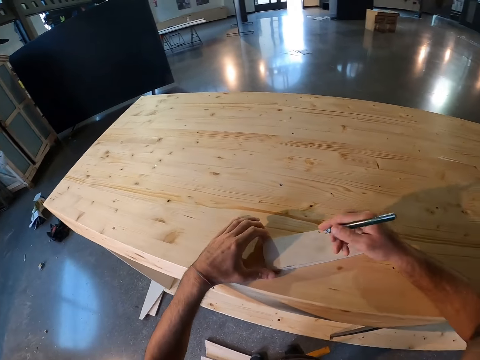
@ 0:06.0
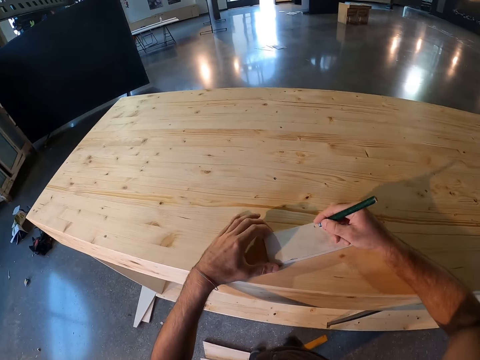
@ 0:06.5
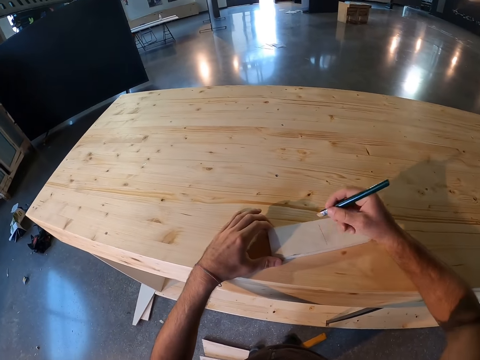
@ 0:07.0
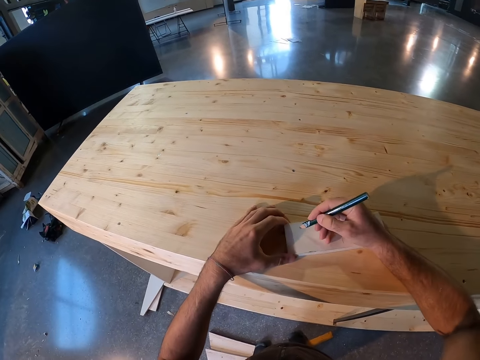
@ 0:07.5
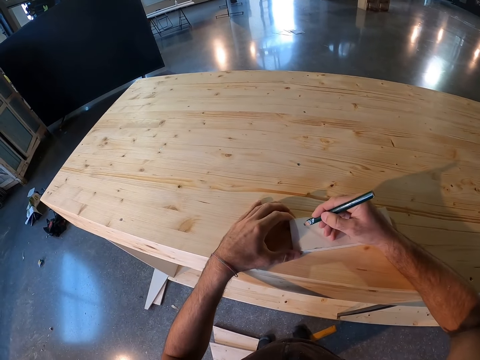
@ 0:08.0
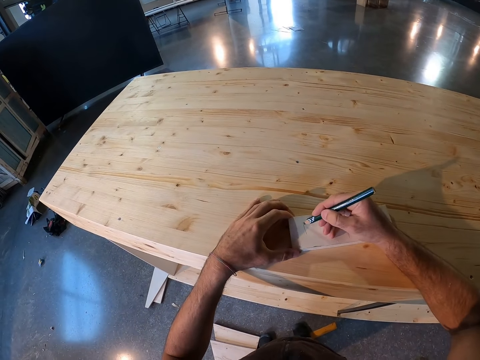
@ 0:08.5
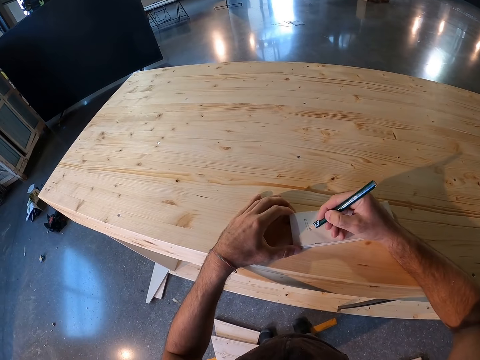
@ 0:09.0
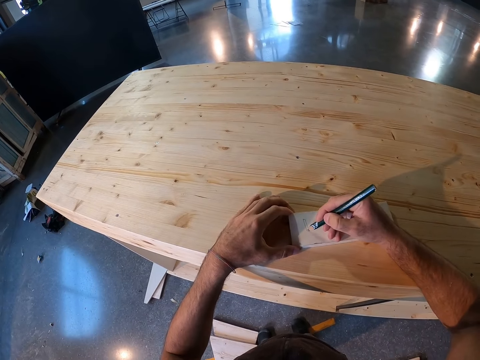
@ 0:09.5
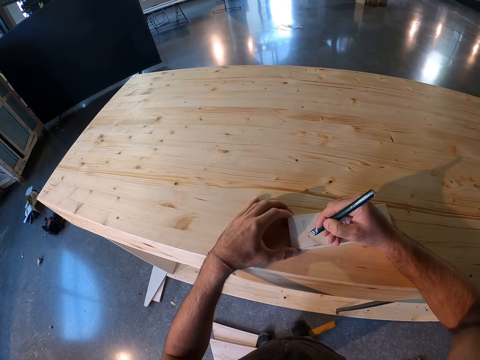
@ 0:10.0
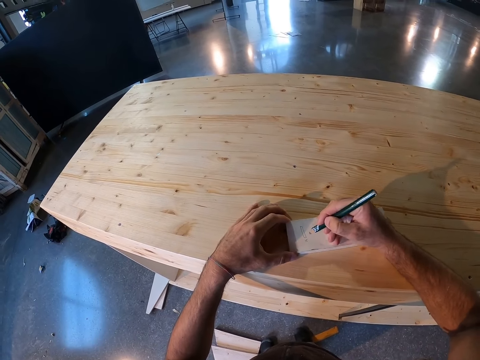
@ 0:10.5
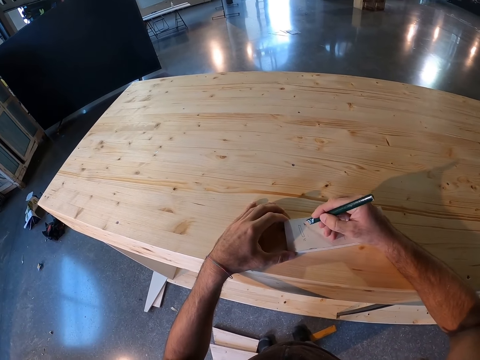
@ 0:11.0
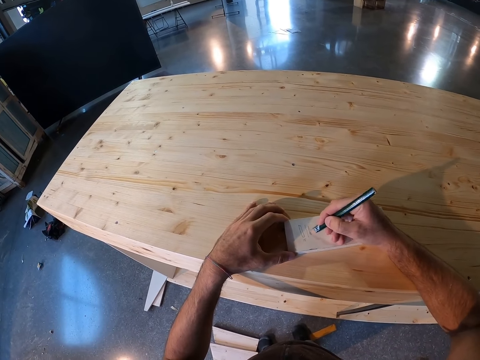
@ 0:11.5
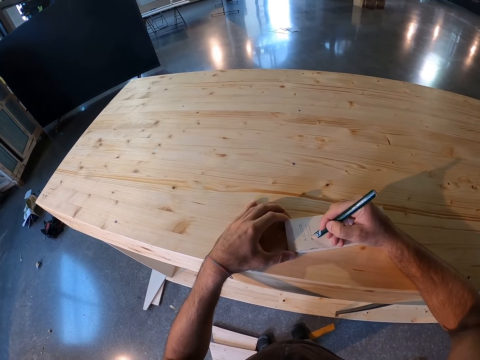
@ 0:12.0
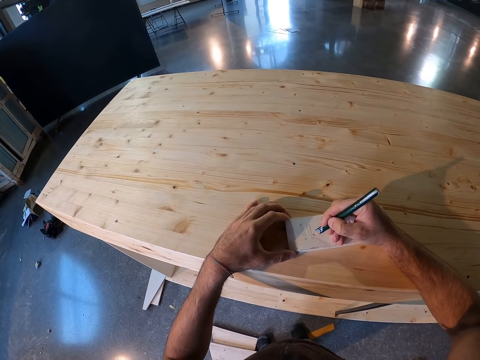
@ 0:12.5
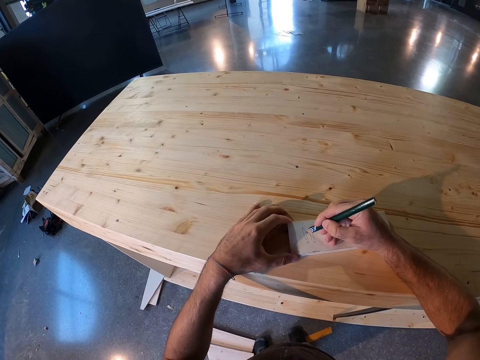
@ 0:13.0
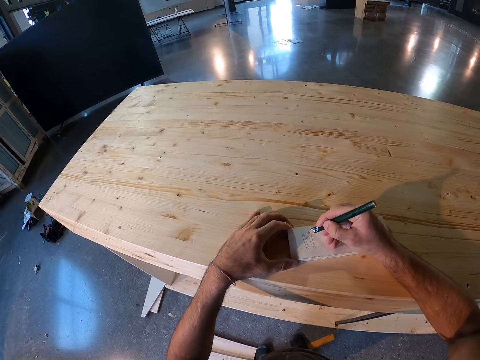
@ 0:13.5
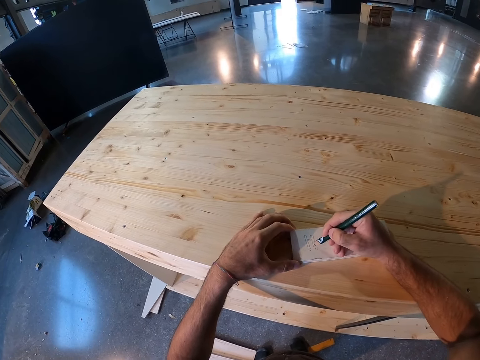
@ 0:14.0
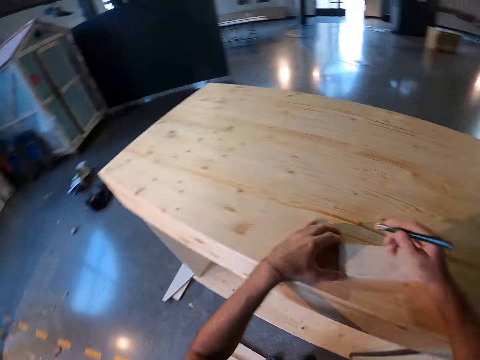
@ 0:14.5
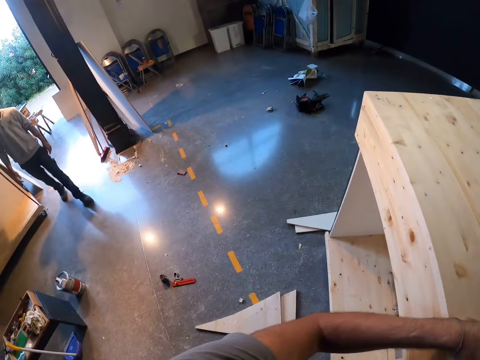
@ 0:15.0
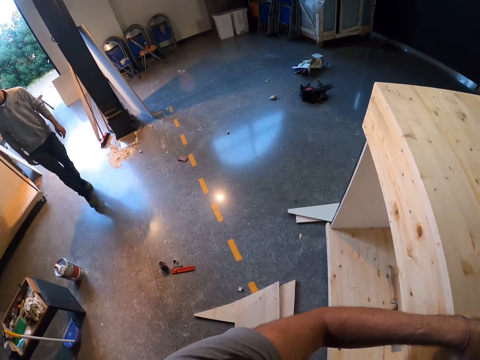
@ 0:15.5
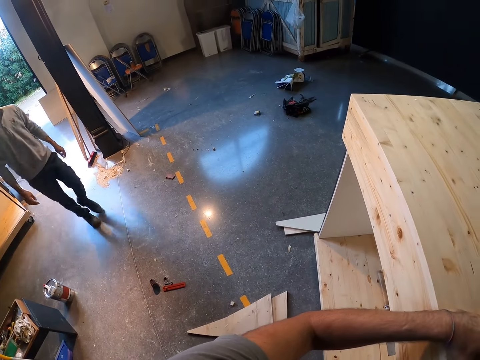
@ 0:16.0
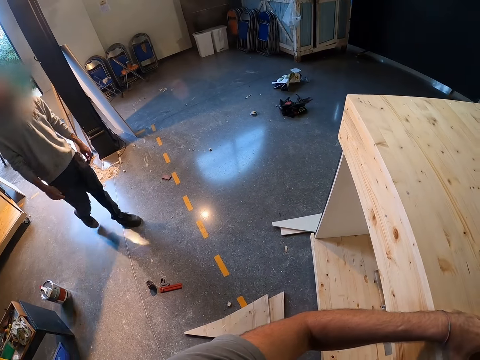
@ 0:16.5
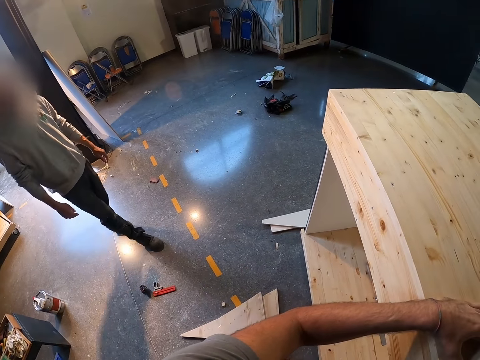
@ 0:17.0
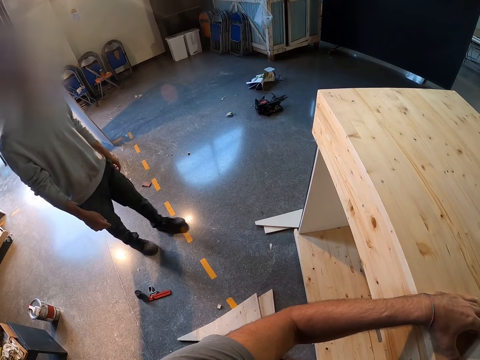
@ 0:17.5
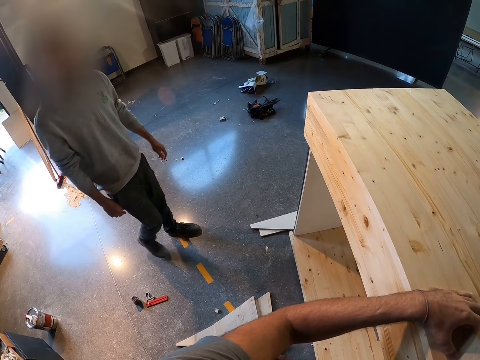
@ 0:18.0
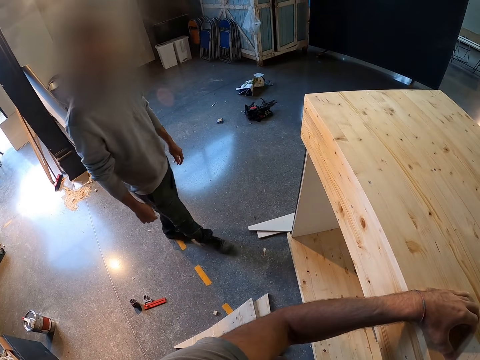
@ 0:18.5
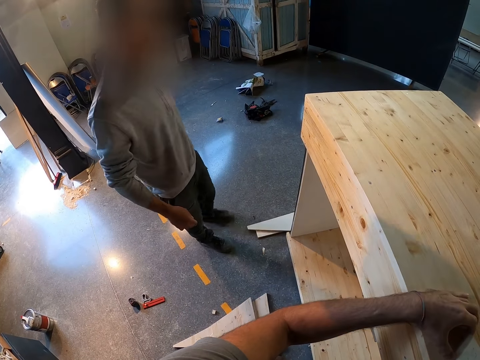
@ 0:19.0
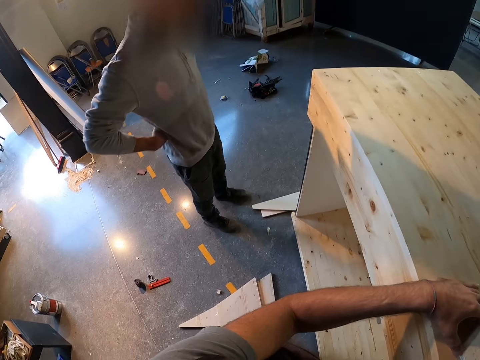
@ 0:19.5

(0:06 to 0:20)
The camera wearer places a piece of timber on the bench. He holds the cardboard with his left hand. He draws on the cardboard on the table with the pencil in his right hand. He adjusts the pencil. He puts a mark. A man walks in. The camera wearer turns. The man walks towards the camera wearer.

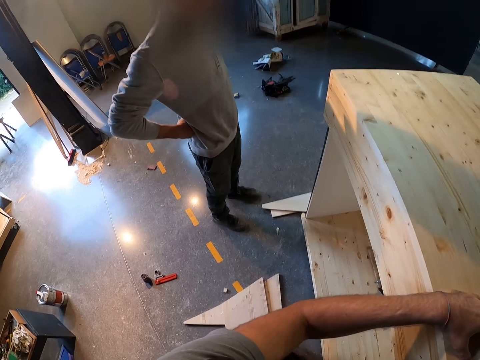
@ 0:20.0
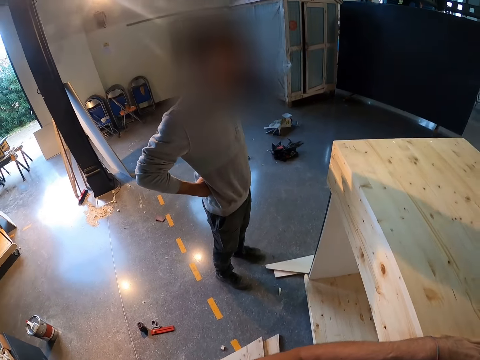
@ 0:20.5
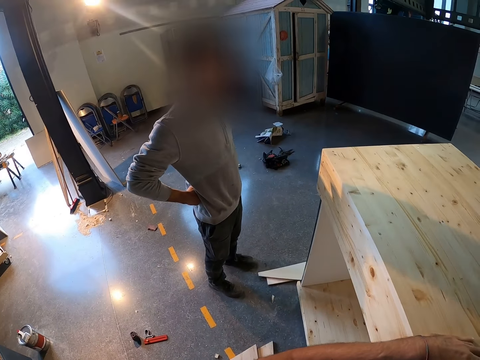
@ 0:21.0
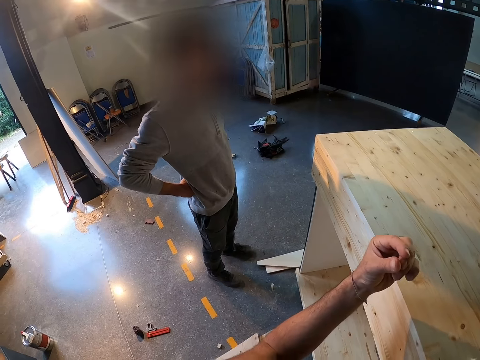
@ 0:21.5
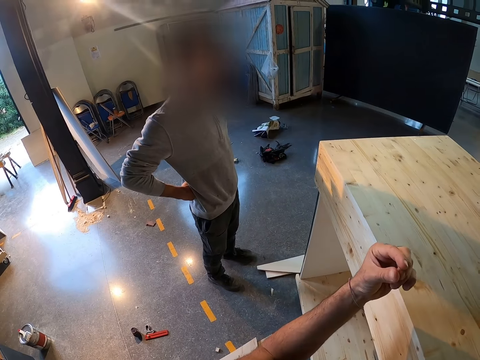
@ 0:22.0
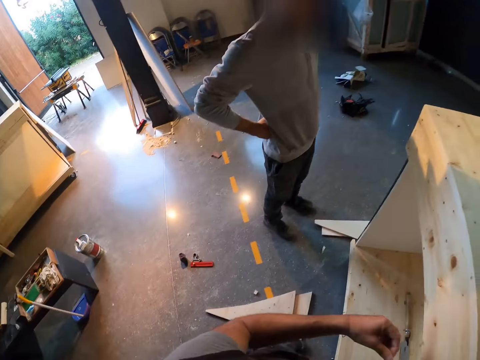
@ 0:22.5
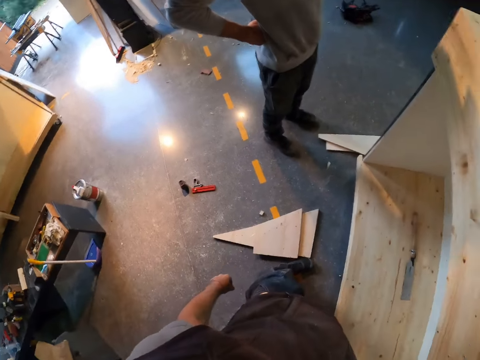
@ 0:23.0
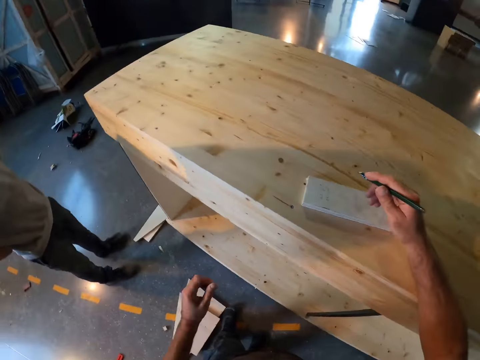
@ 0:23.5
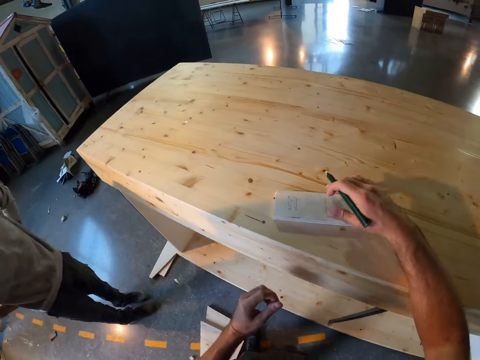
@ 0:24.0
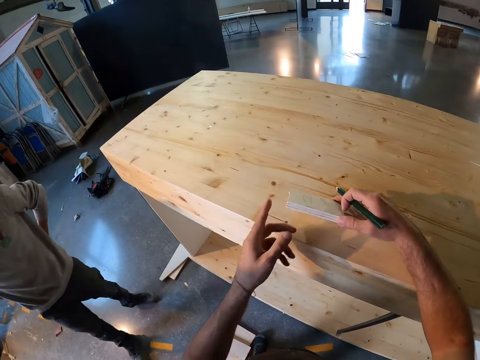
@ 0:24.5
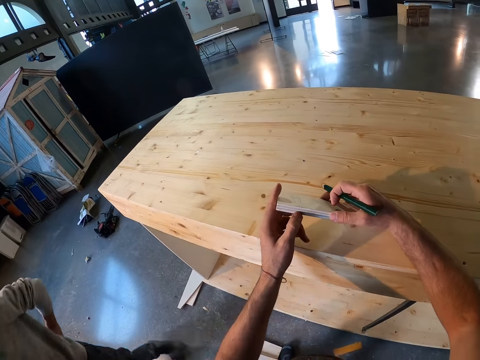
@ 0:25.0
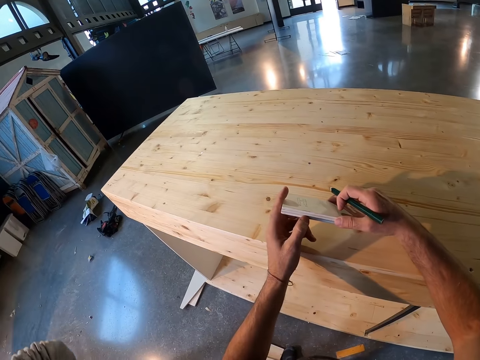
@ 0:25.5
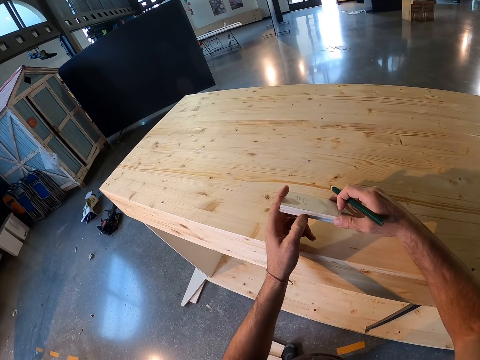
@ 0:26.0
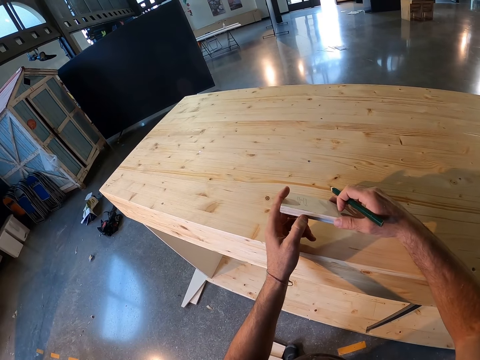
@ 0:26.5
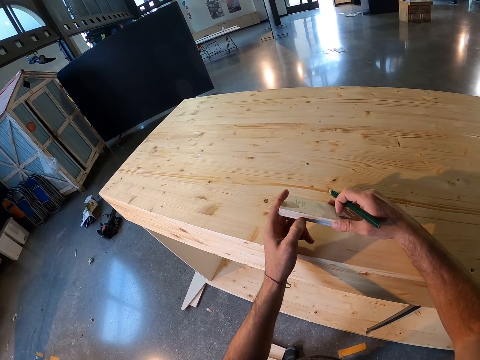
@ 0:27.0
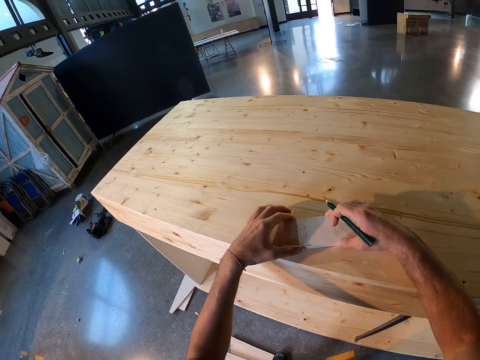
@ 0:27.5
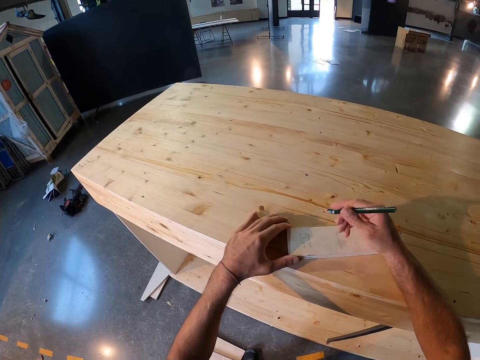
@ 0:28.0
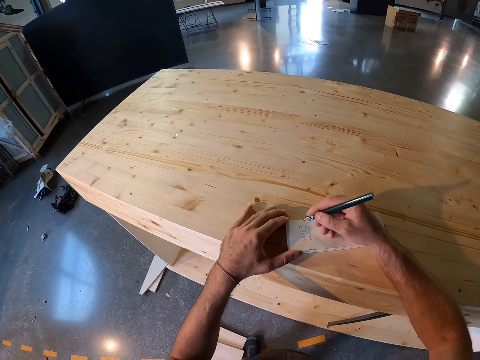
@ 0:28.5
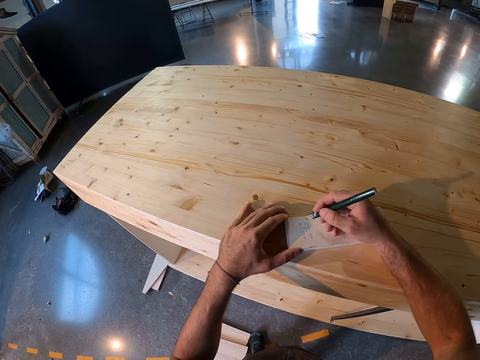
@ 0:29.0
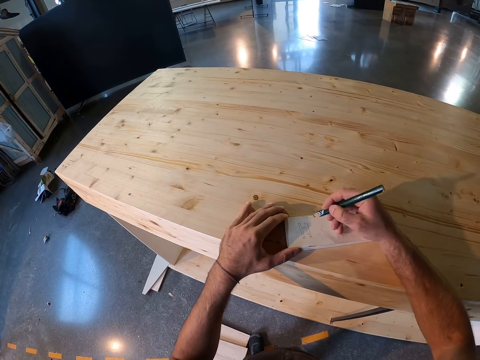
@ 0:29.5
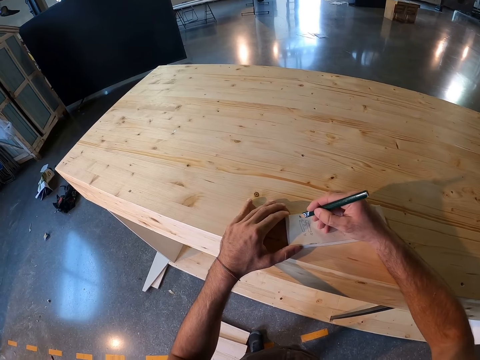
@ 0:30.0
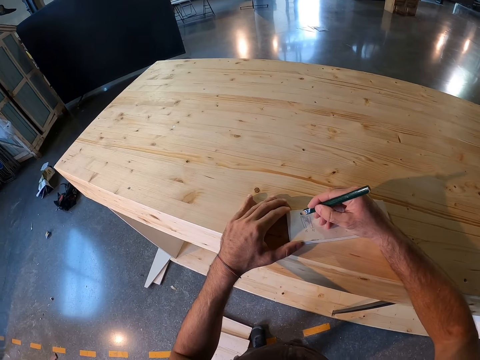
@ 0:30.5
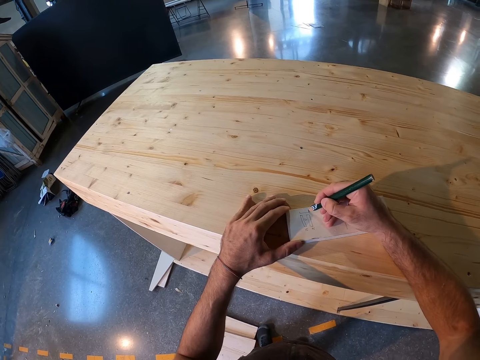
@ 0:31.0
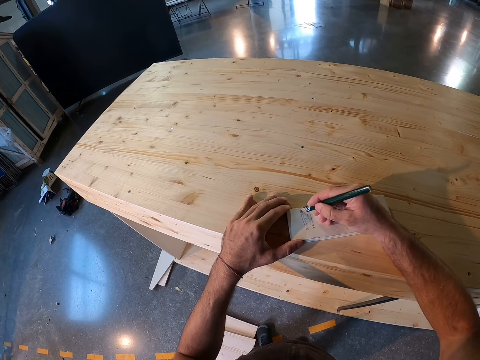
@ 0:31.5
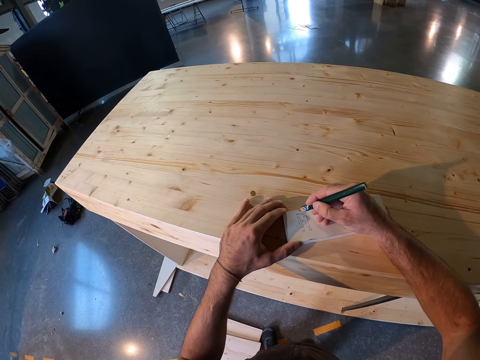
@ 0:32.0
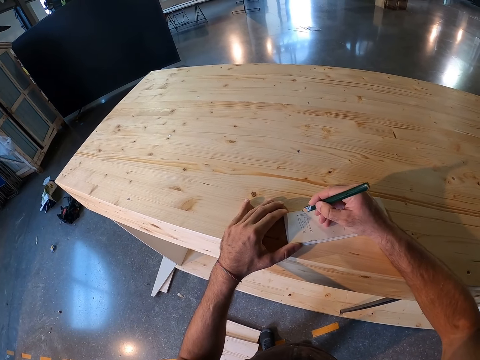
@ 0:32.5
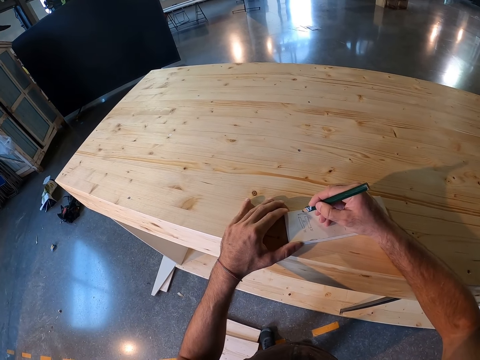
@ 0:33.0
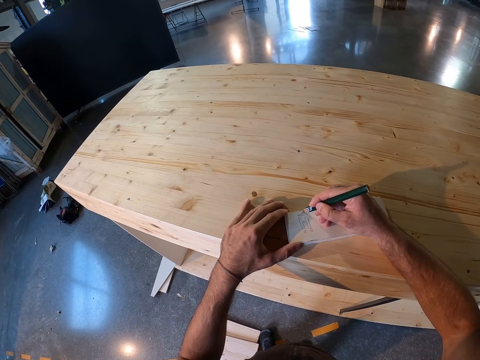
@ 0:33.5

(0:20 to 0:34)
The camera wearer turns. He picks up the cardboard on the table with his right hand. He holds the cardboard with both hands. He drops the cardboard on the table with both hands. He holds the cardboard on the table with his left hand. He draws on the cardboard on the table with the pencil in his right hand.
